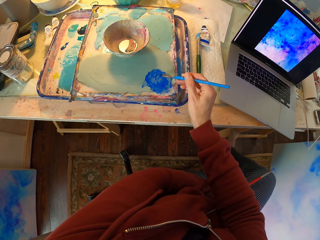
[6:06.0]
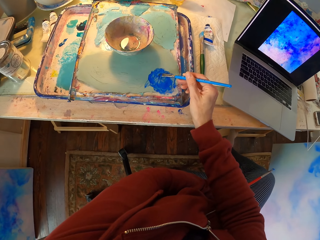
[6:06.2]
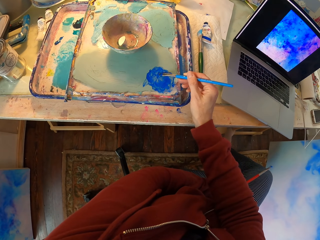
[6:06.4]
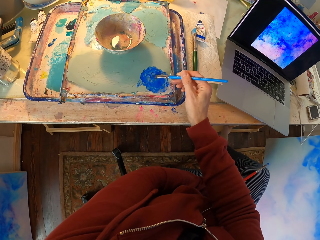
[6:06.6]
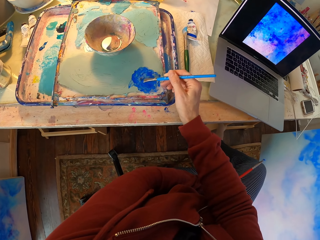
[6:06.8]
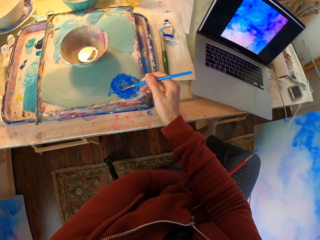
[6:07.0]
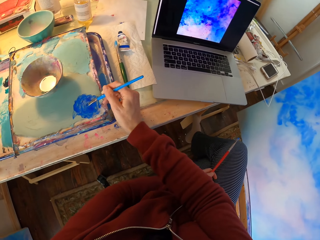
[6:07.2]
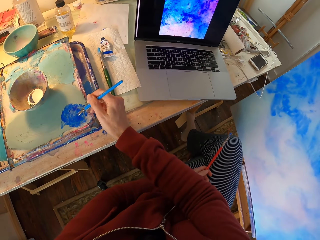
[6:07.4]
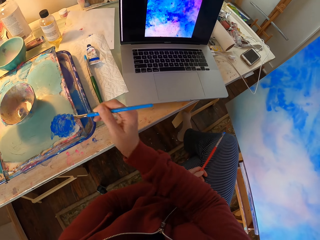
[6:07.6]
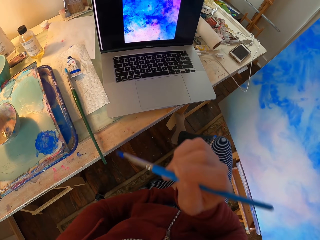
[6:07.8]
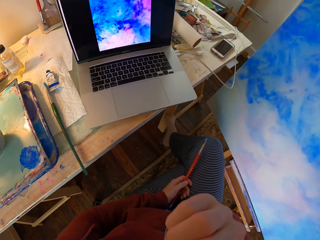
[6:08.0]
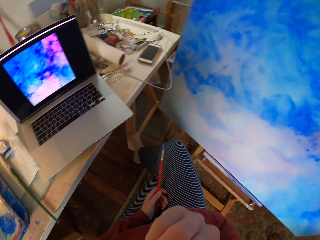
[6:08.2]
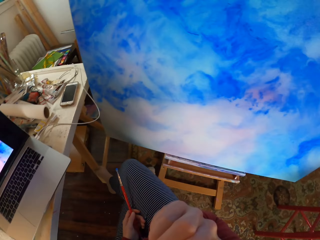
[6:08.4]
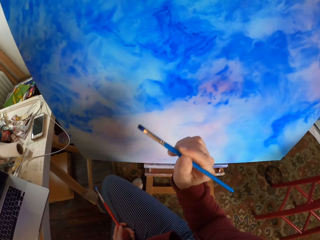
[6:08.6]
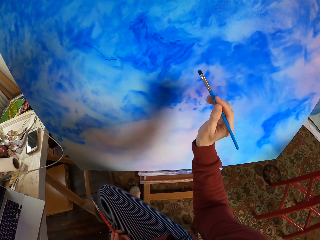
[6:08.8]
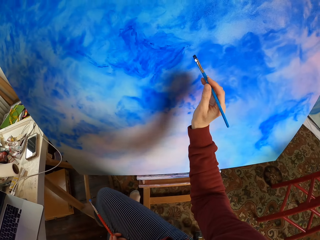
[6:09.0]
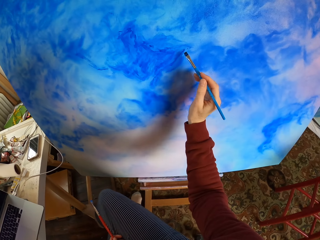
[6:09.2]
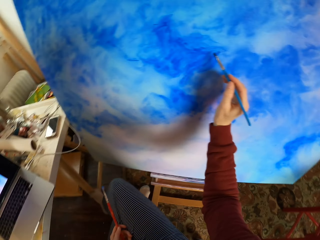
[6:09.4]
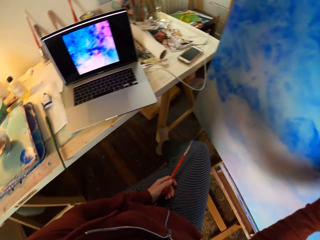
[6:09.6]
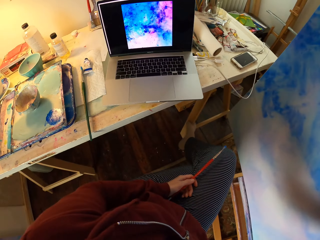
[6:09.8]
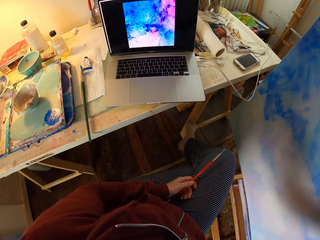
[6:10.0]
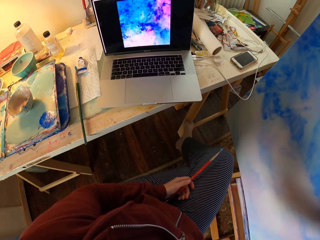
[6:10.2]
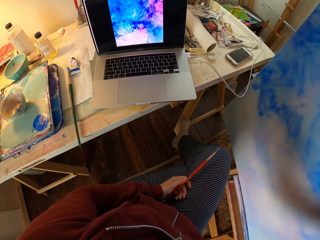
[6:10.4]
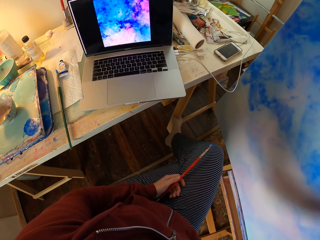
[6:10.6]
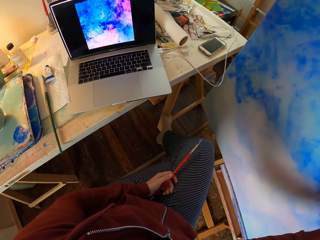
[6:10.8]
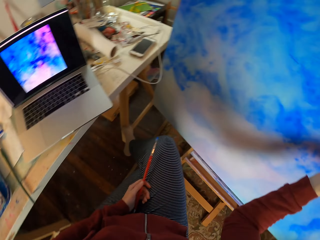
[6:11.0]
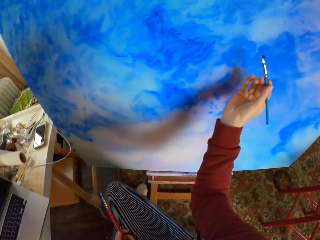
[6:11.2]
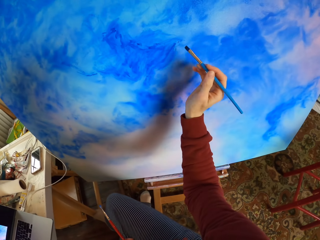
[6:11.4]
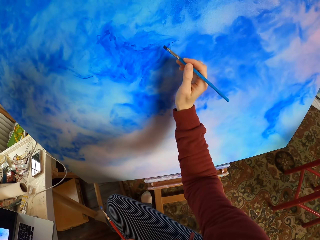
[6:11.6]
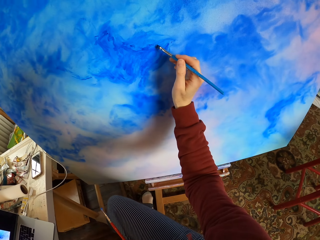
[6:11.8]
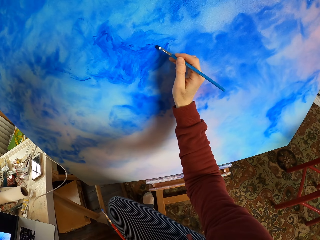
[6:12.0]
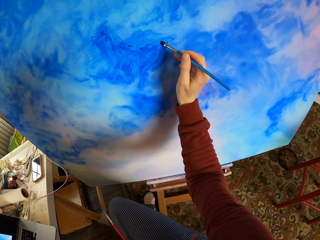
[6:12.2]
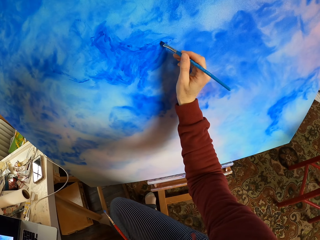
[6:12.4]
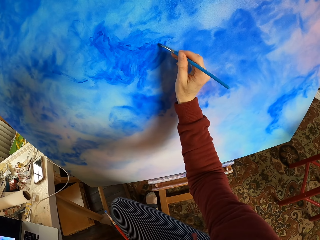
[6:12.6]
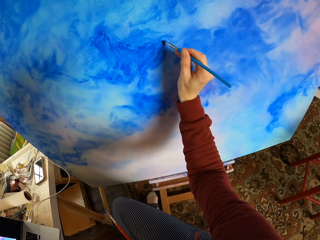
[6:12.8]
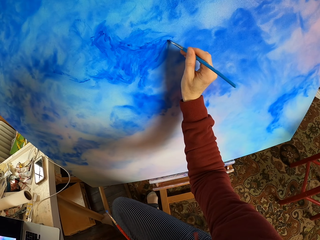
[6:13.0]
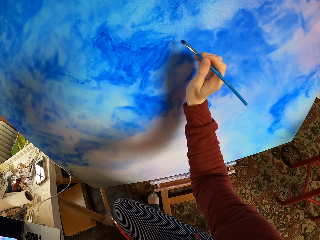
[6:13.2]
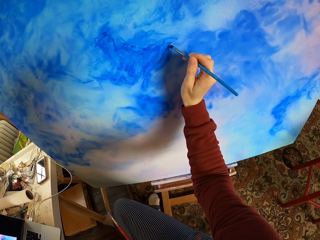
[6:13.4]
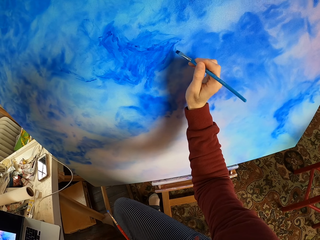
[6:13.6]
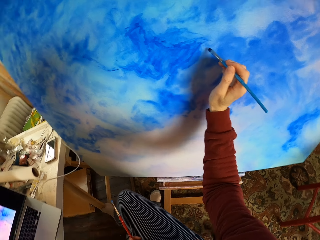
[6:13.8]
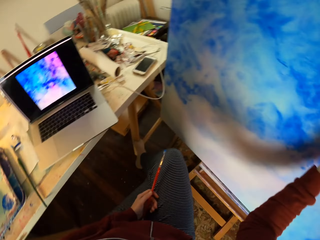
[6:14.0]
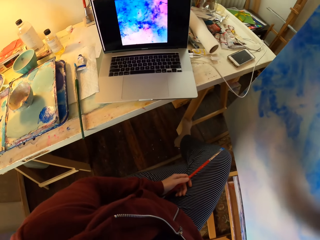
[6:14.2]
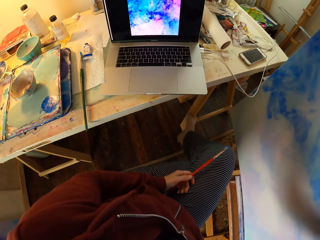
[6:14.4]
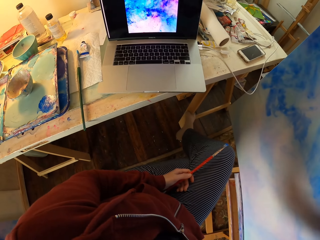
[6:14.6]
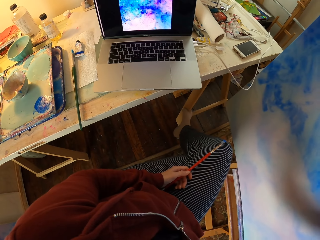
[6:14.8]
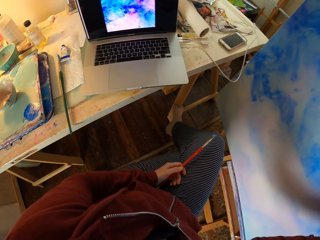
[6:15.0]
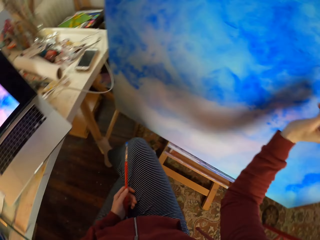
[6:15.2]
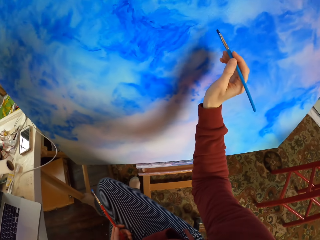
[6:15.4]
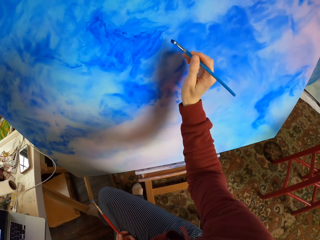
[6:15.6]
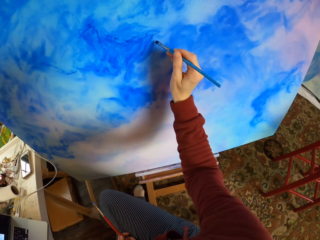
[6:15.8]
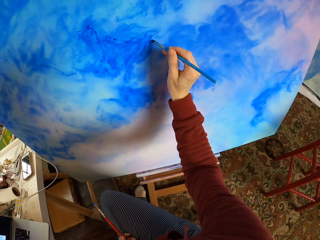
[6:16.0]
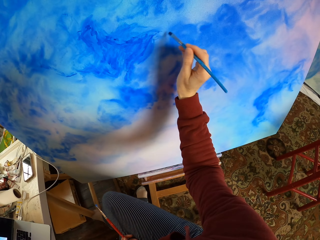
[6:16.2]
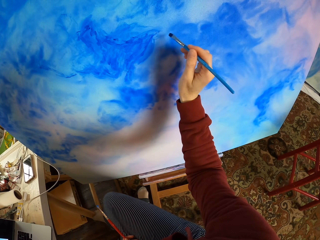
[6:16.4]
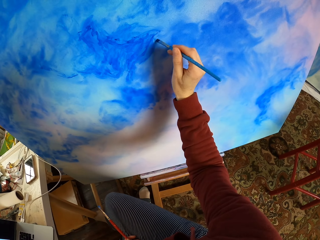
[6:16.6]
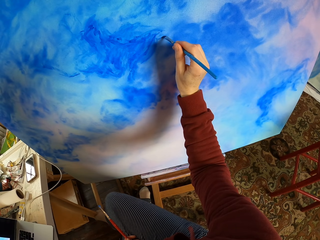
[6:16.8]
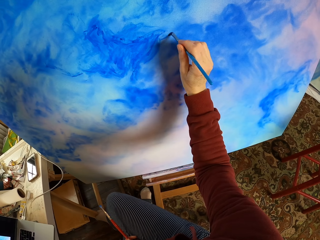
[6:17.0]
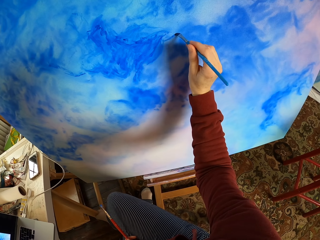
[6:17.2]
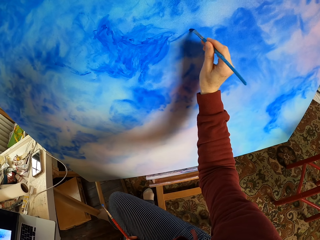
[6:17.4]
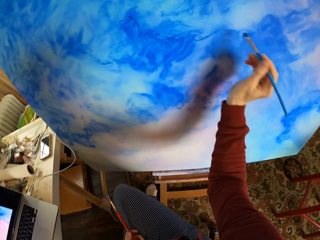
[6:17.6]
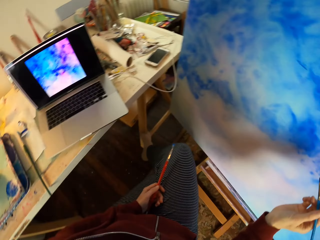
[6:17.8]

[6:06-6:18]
The camera wearer dips the brush in paint. They paint on a canvas board. They look at the laptop. They paint on the canvas board. They look at the laptop. They paint on the canvas board.

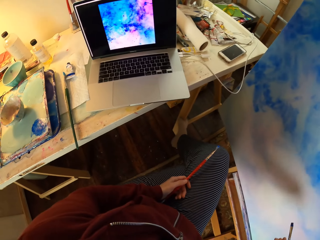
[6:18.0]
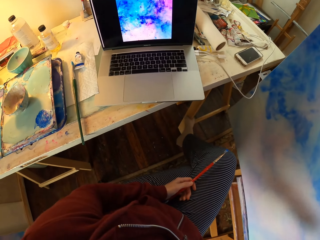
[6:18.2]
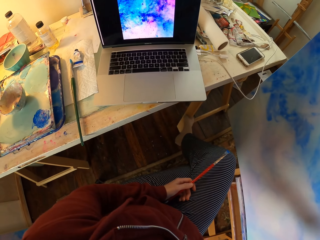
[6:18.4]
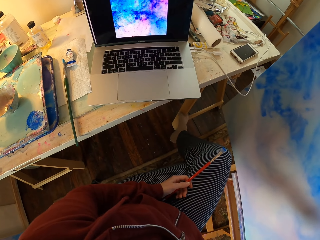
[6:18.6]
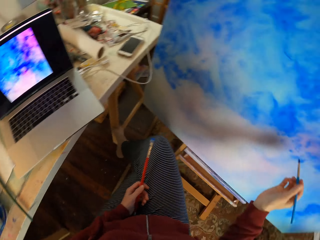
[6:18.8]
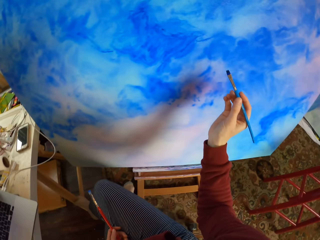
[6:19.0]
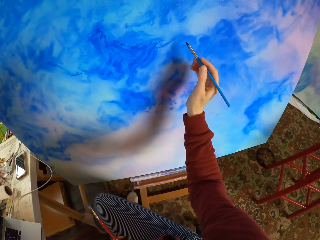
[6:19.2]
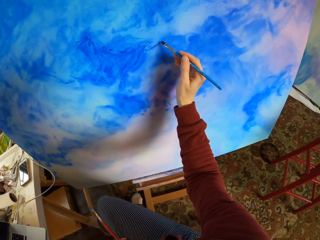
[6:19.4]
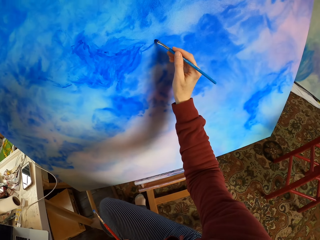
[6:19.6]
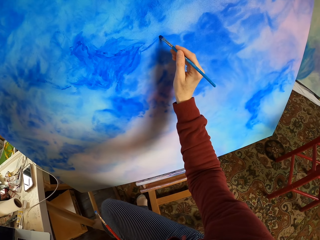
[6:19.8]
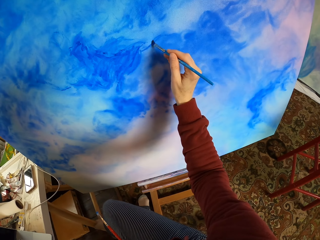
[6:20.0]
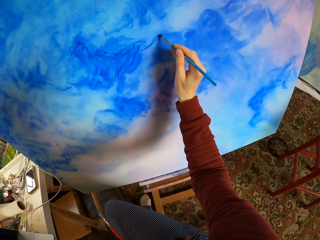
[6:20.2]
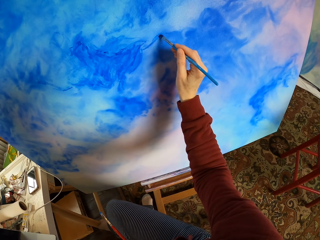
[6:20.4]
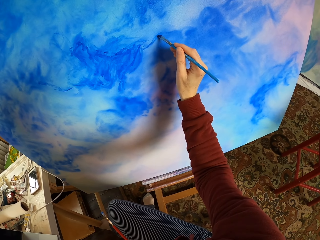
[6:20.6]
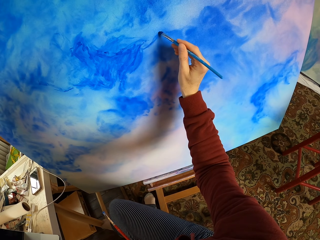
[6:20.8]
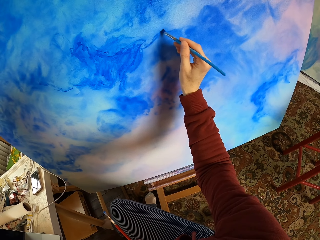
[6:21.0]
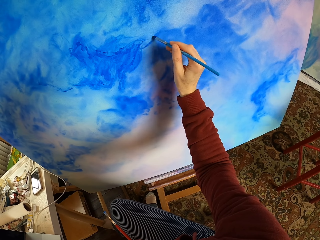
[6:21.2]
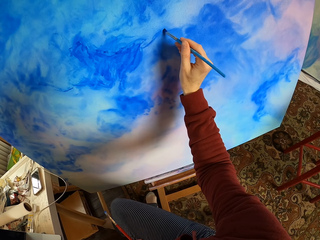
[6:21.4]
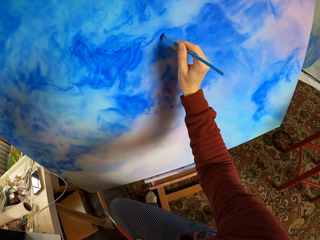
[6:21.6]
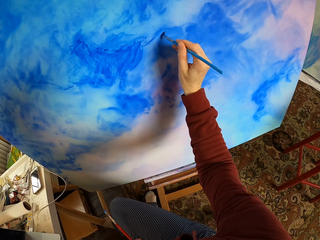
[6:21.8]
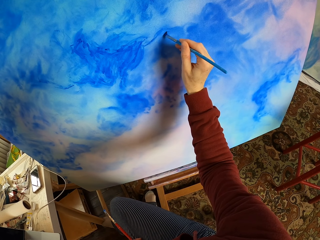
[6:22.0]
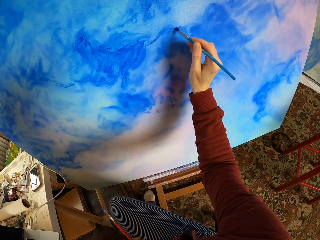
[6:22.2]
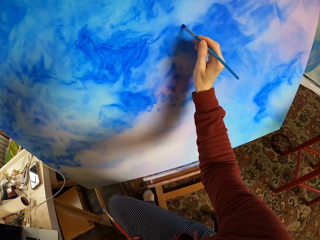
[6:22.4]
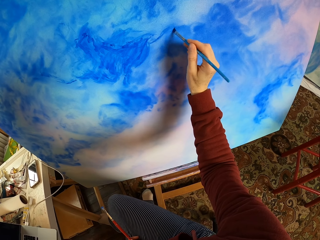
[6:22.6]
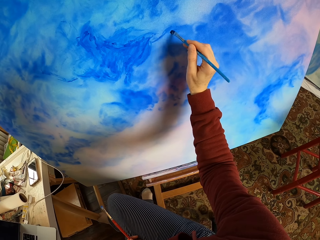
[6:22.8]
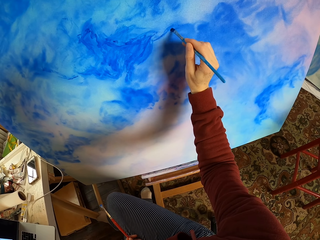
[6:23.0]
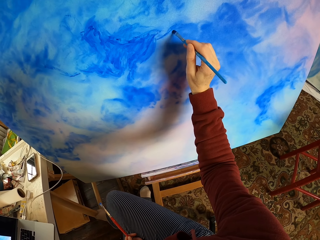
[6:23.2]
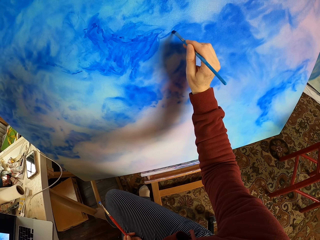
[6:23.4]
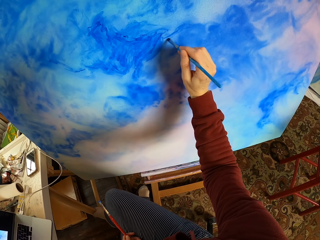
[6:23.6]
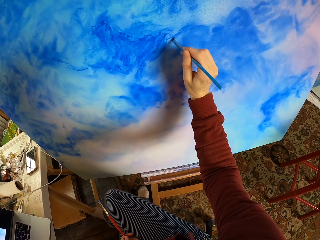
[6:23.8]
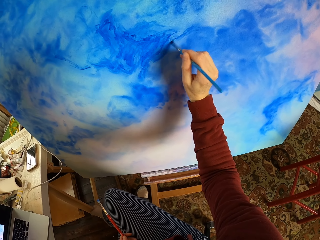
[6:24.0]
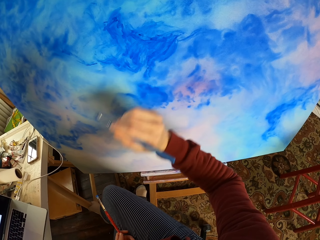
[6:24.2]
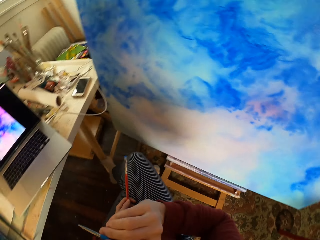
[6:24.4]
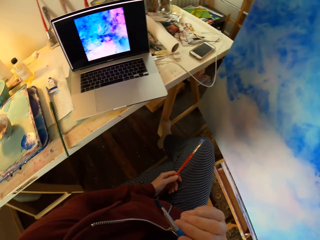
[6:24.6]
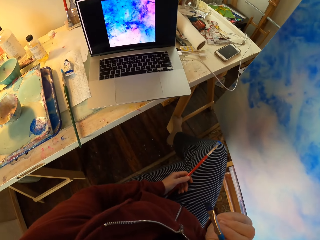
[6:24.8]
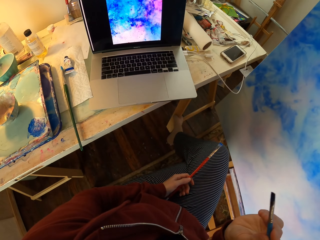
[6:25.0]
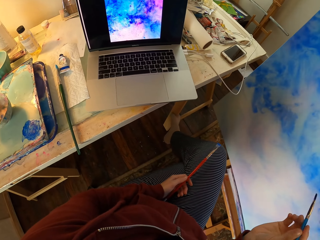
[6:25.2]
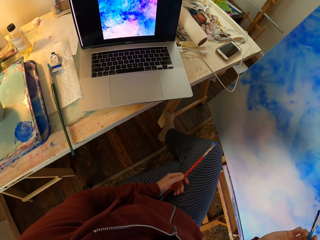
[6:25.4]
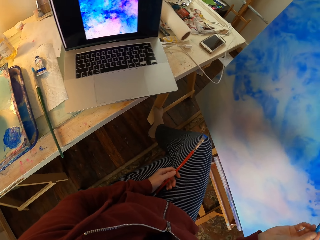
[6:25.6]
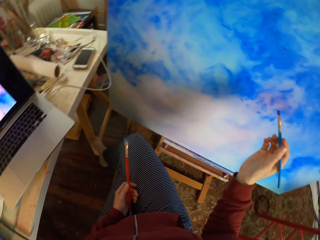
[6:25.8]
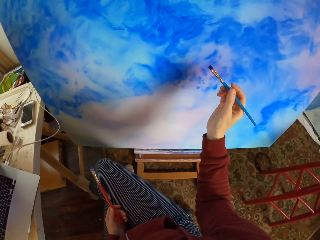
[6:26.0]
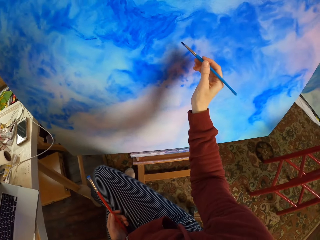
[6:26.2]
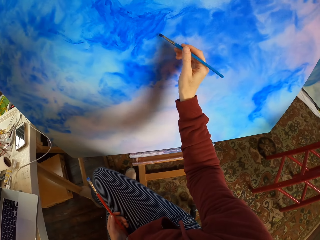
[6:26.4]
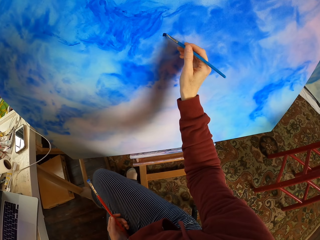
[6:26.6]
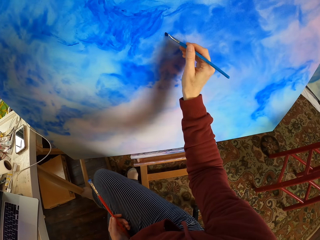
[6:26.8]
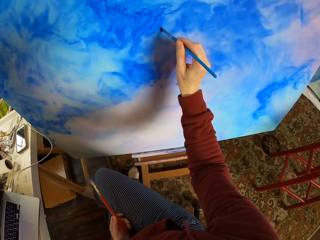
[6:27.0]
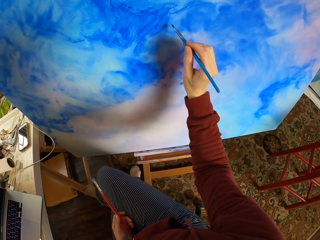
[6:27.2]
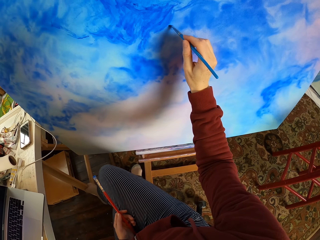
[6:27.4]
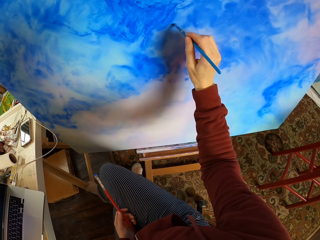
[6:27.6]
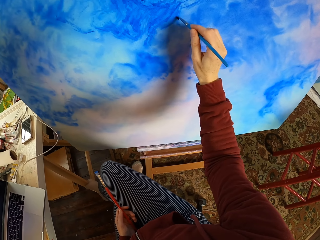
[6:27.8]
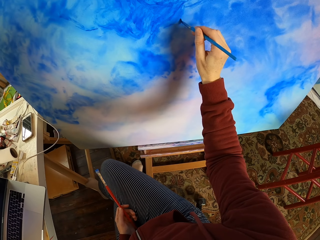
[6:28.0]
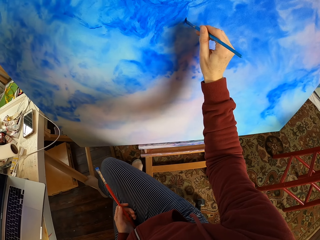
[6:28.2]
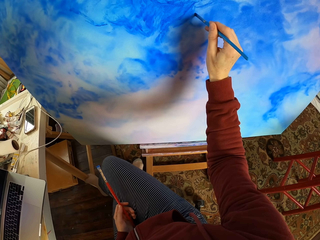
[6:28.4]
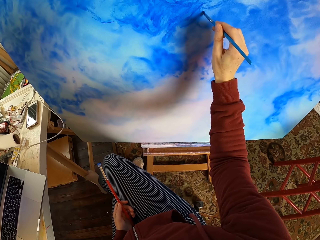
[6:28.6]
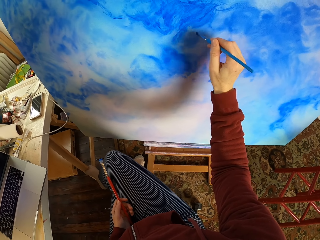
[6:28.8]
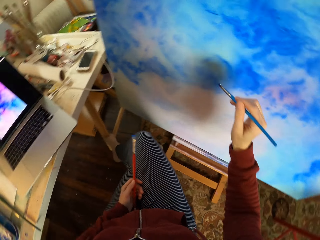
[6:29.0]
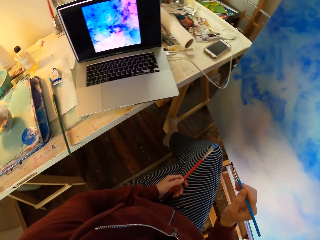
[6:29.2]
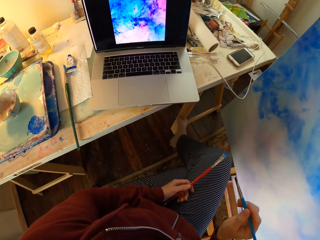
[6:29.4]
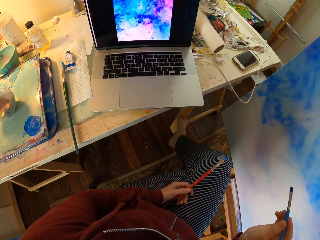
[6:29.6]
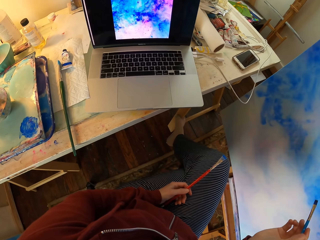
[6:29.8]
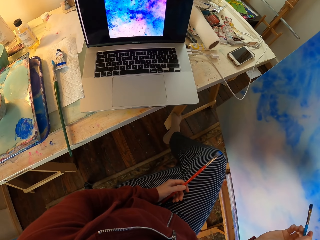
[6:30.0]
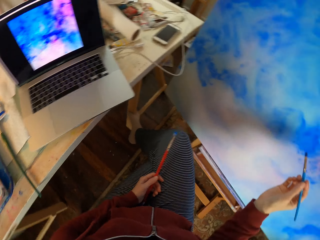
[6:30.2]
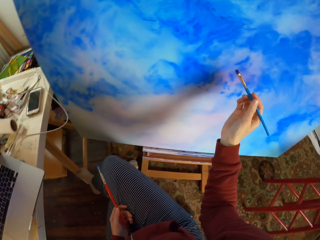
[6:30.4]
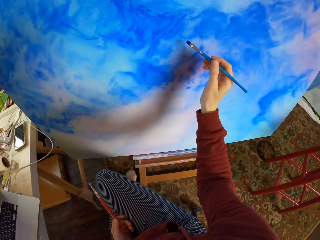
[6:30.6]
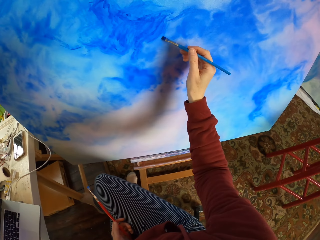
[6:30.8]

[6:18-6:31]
The camera wearer looks at the laptop. They paint on a canvas board. They look at the laptop. They paint on the canvas board. They look at the laptop.
